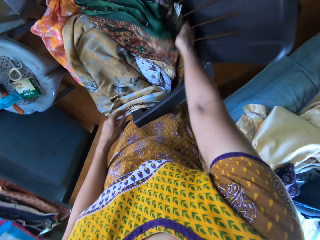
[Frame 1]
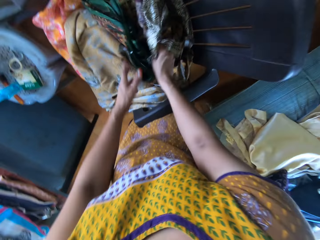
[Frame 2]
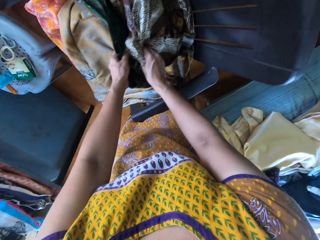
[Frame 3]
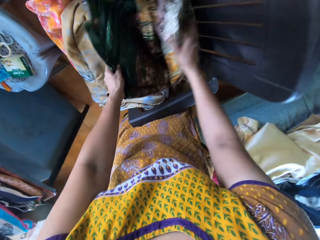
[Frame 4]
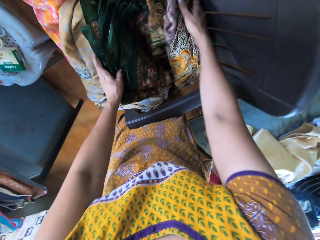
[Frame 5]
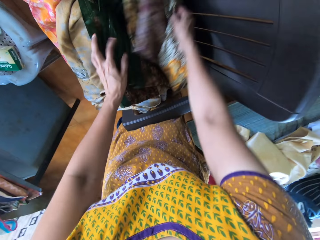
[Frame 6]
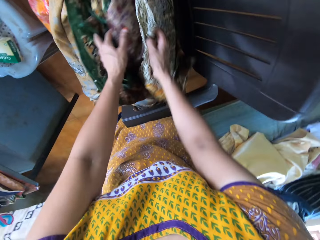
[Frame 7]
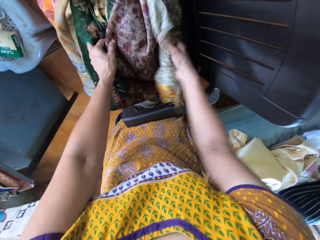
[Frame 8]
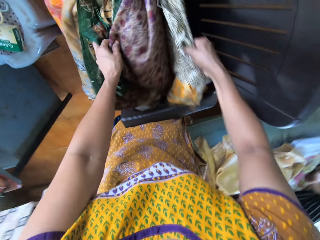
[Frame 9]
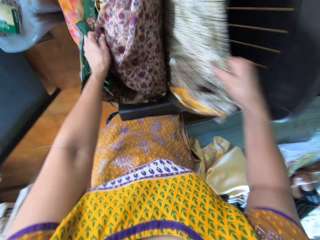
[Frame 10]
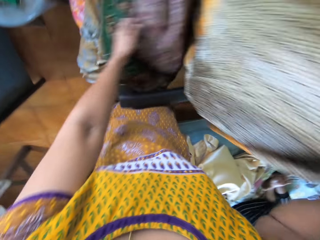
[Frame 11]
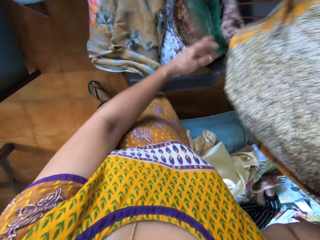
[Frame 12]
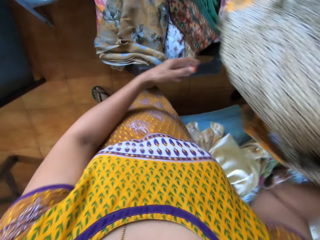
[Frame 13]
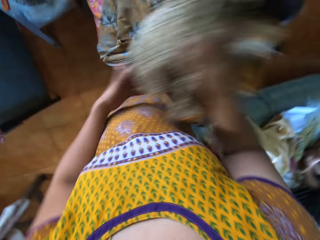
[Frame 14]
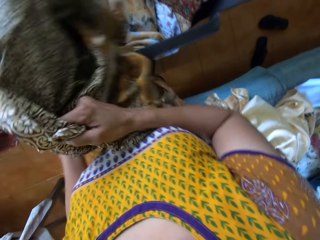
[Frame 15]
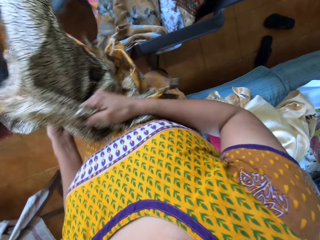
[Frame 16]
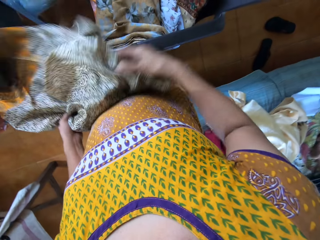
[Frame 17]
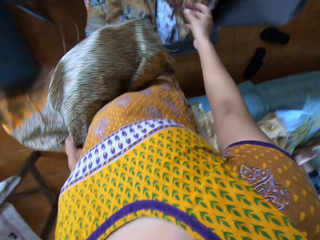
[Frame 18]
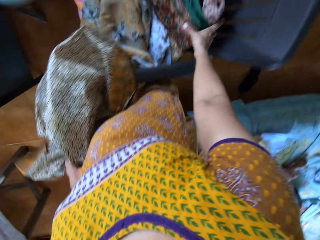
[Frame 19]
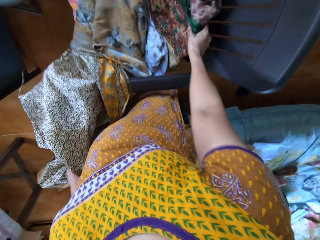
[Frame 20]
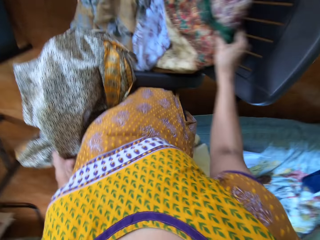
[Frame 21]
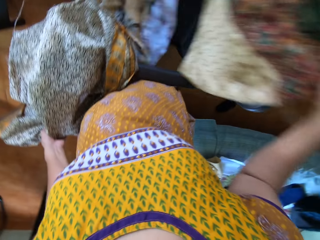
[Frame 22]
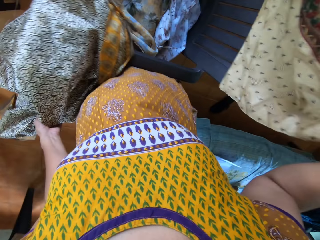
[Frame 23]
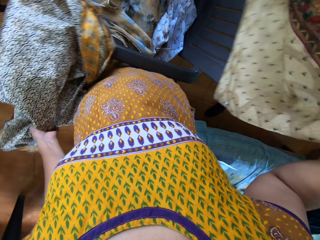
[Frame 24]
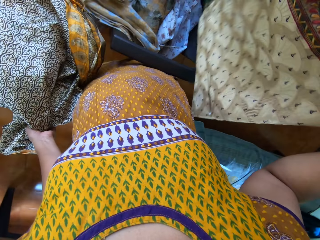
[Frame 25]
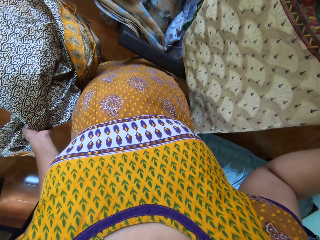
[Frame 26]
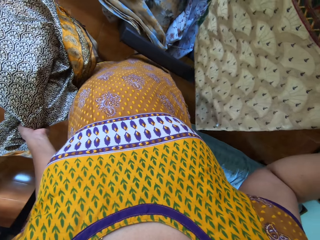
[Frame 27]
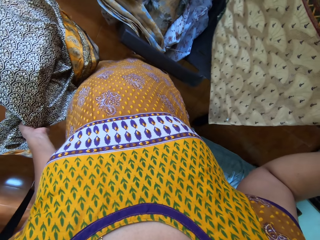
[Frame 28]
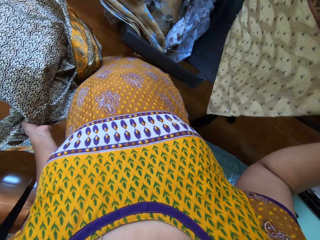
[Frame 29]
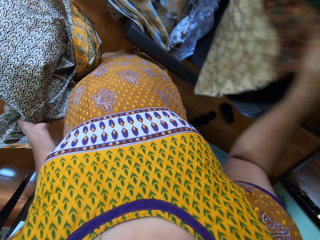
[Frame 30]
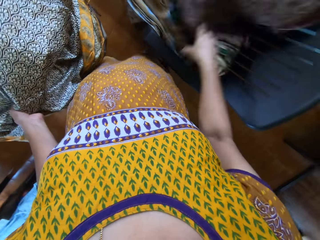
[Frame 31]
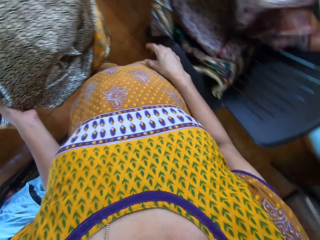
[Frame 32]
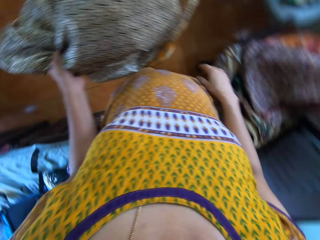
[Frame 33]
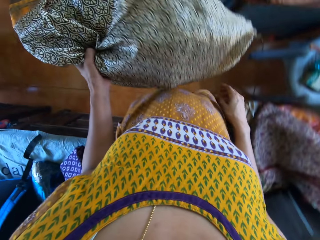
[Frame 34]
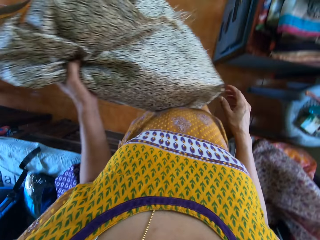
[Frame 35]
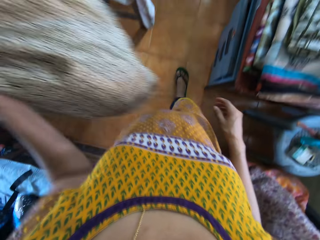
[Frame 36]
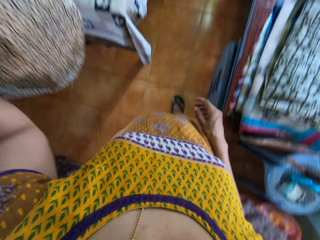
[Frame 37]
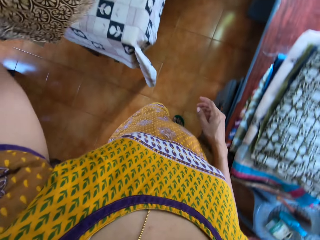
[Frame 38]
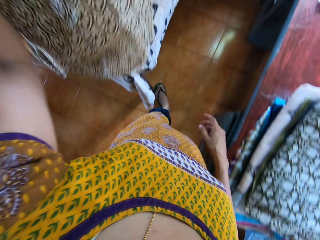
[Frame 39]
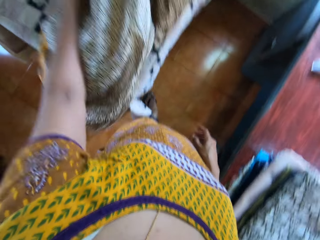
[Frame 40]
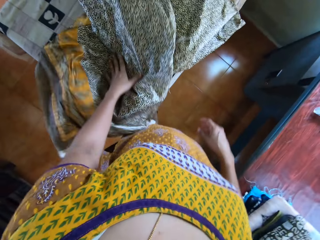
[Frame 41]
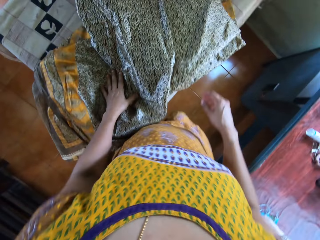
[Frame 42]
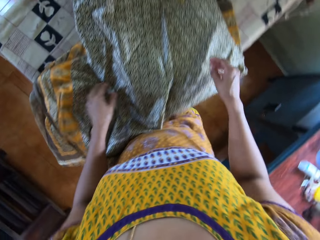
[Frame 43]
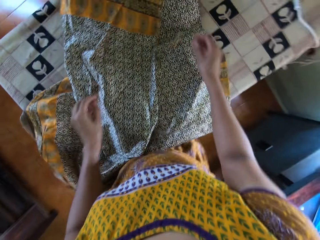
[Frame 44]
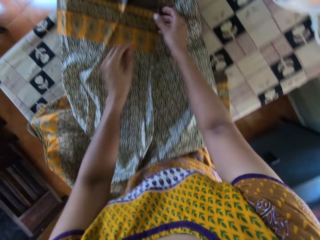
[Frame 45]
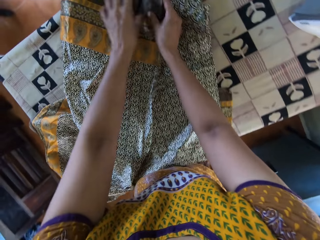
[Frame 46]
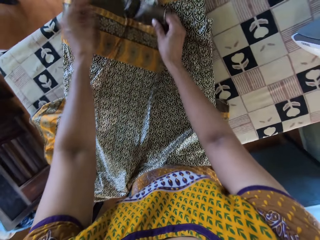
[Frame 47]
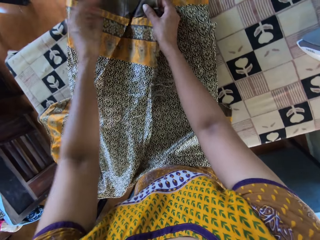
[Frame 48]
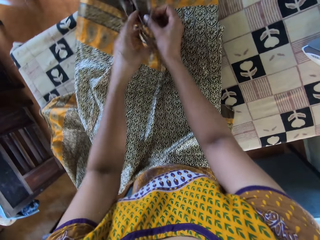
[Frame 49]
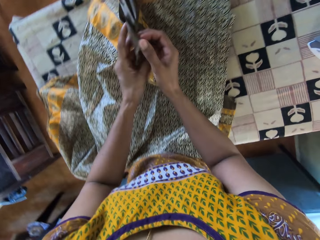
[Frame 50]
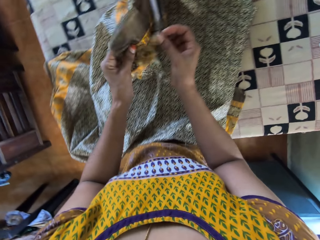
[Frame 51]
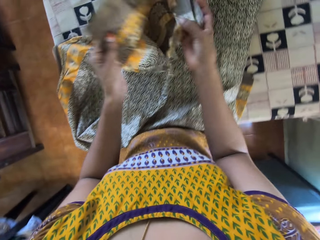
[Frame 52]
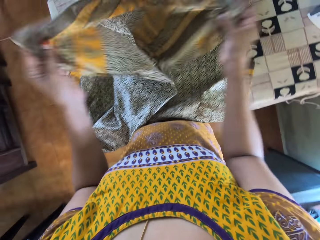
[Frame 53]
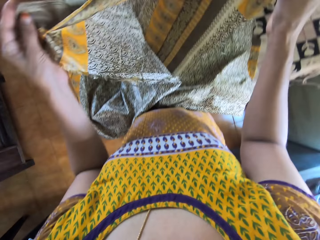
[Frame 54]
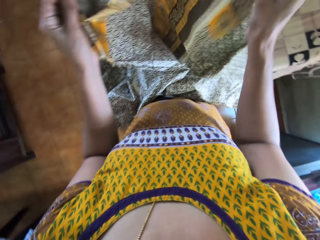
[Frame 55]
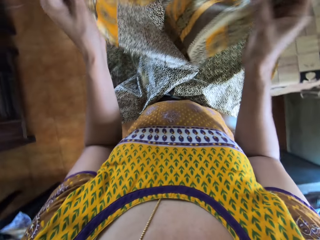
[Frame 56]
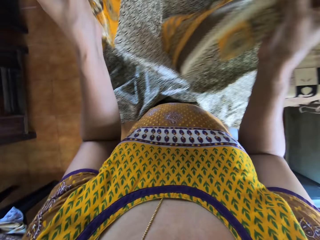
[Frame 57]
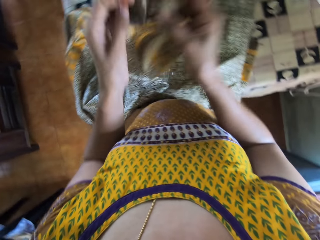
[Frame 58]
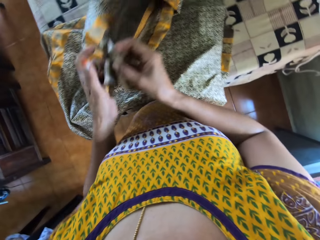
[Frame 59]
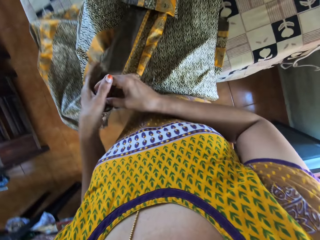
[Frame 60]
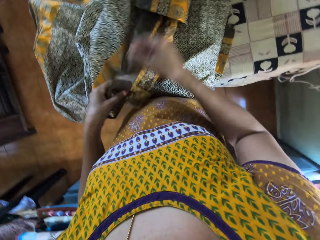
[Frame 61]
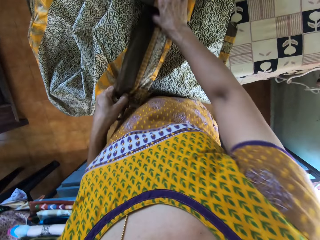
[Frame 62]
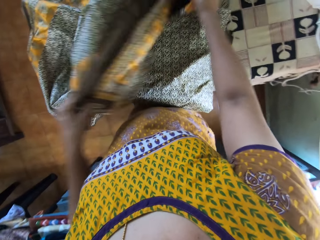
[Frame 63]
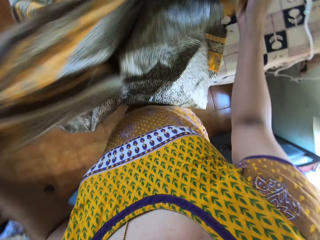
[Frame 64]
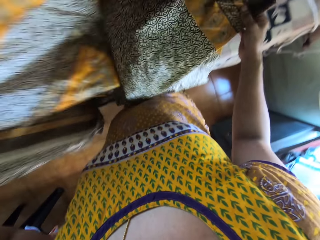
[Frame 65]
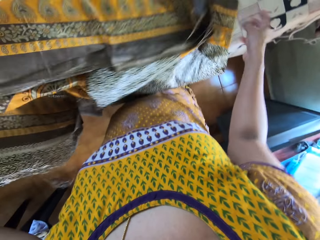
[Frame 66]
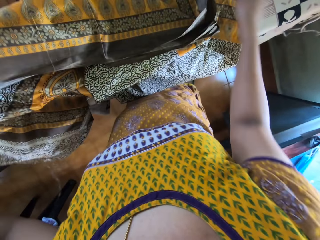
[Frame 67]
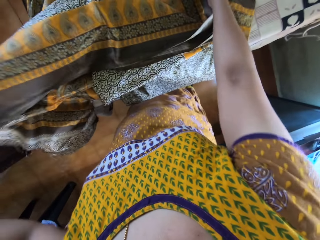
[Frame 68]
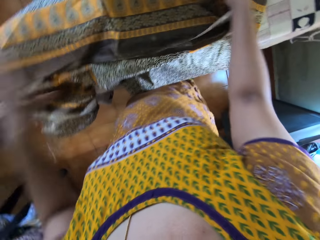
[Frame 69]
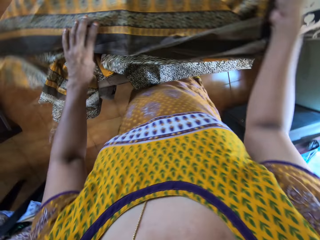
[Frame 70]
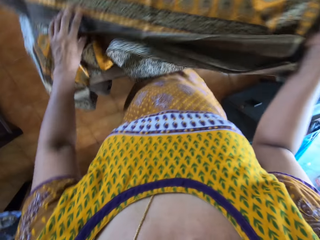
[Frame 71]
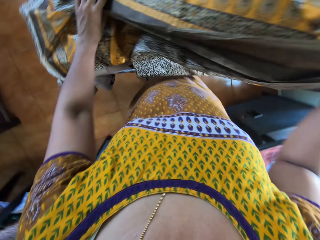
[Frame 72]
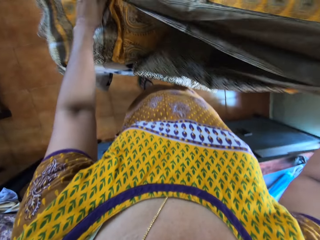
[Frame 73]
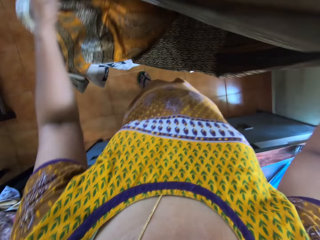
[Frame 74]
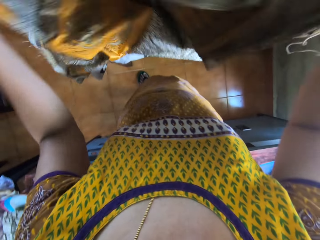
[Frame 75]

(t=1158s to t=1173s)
The camera wearer picks a cloth from a bag with her right hand. She adjusts clothes on the chair with her left hand. She passes the cloth from her right hand to her left hand. She picks a cloth from the bag with her right hand. She looks around. She drops the cloth in the bag with her right hand. She moves around. She drops the cloth on the table with her left hand. She moves around. She folds the cloth on the table with her hands. She picks a cloth, moves the cloth, and stretches the cloth.

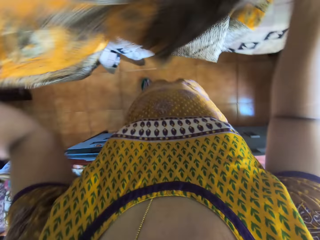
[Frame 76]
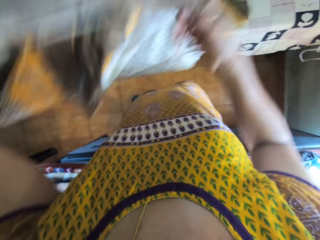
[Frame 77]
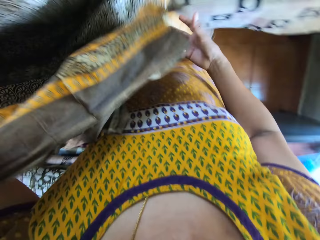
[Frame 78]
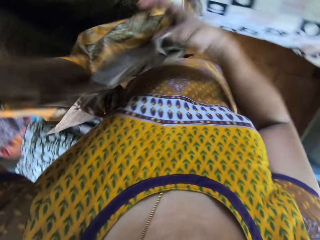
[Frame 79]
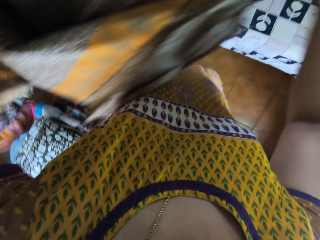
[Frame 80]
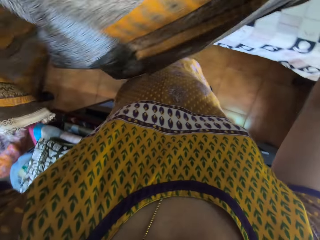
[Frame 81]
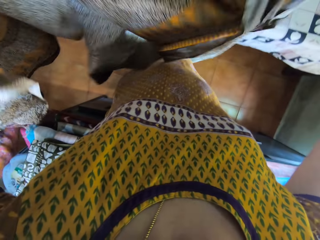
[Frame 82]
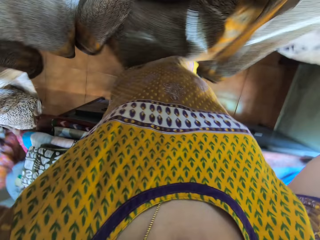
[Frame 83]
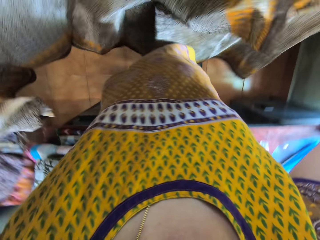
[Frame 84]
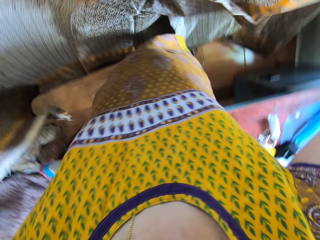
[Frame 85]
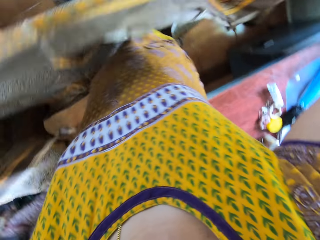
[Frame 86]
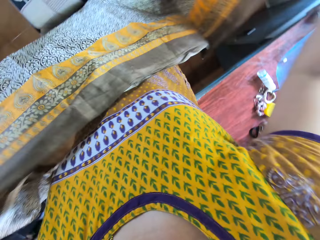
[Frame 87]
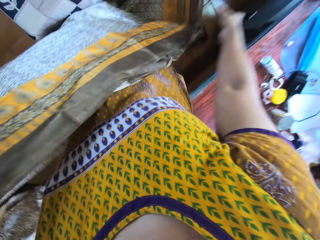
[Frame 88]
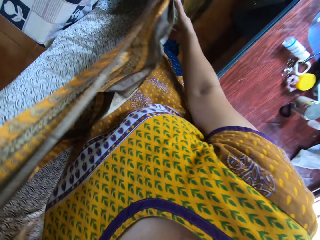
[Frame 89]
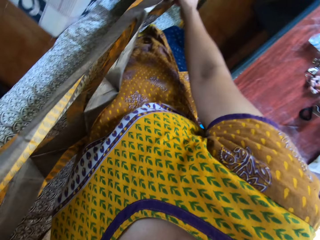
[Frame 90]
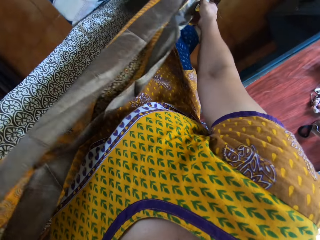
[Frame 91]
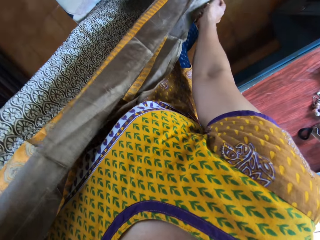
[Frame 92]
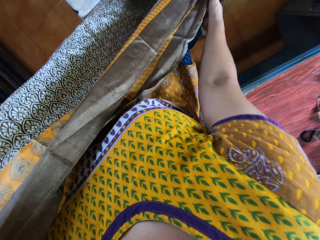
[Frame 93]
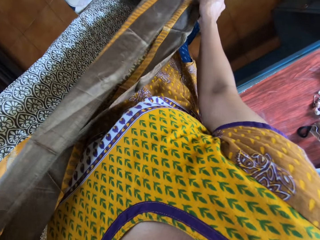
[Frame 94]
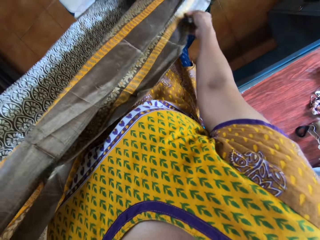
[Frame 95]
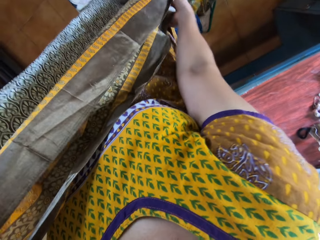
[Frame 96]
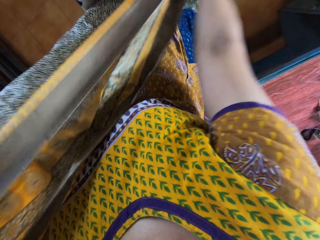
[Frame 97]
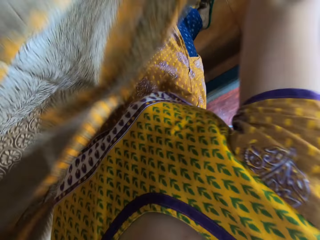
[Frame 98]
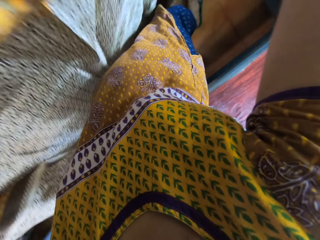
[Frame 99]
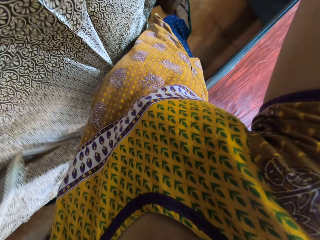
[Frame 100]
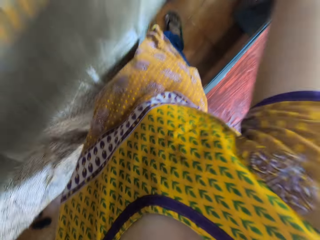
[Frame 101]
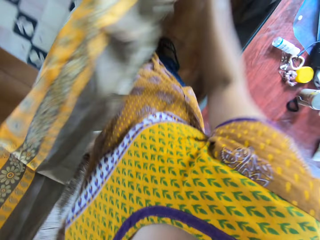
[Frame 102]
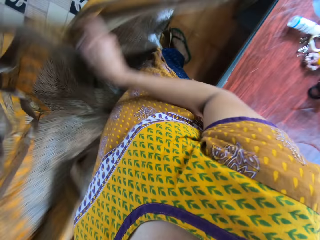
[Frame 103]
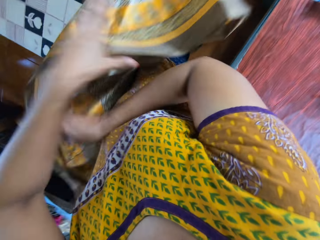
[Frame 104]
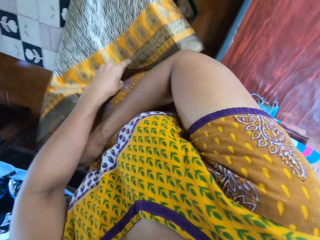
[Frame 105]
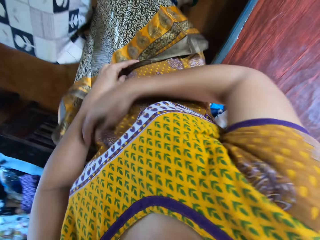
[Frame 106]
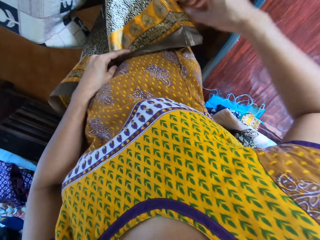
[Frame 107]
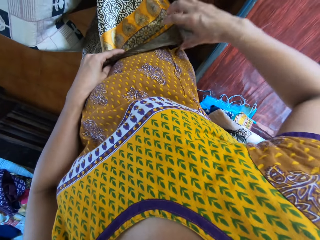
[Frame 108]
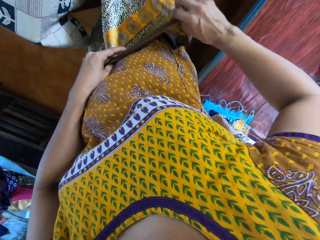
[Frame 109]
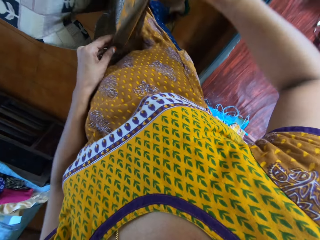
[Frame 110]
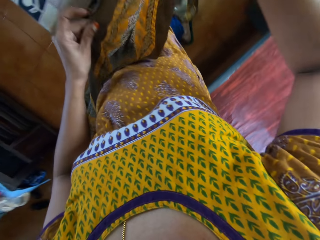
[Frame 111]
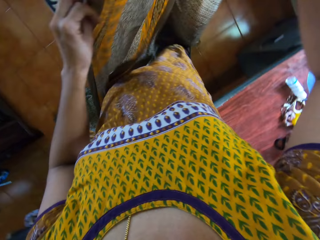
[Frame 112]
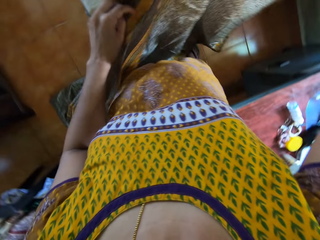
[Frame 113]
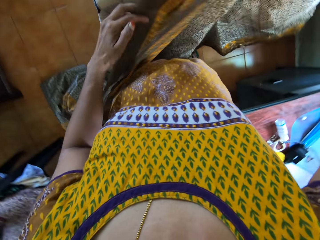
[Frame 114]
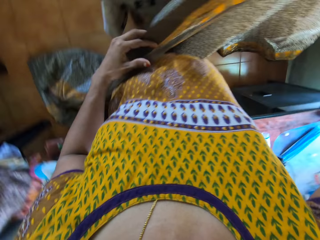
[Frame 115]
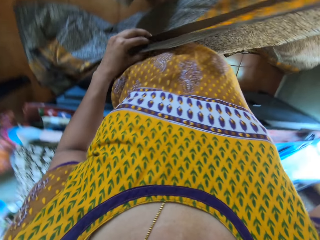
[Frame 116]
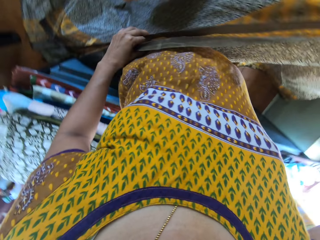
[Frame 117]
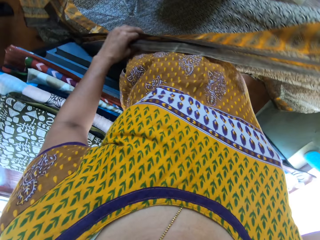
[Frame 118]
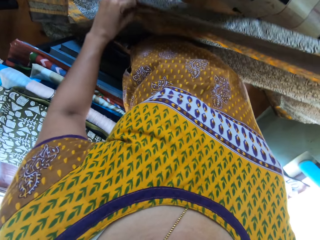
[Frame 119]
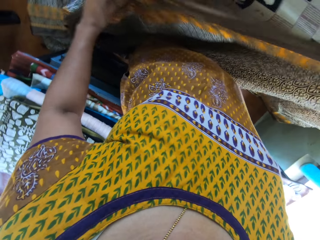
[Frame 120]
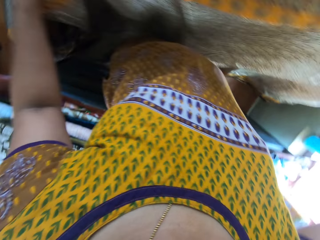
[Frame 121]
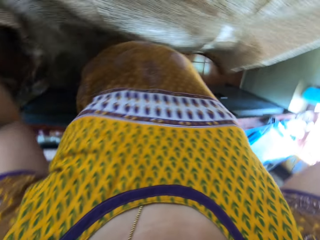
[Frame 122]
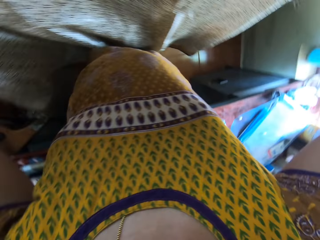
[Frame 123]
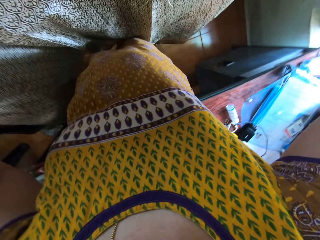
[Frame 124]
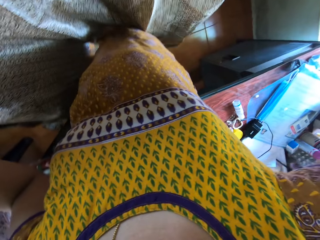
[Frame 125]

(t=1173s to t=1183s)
The camera wearer moves the cloth and stretches the cloth.
